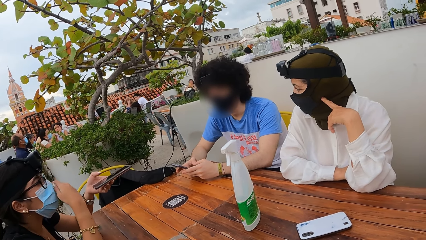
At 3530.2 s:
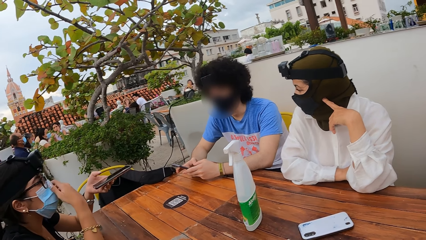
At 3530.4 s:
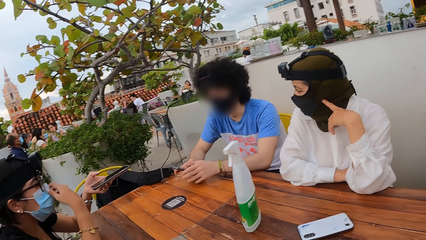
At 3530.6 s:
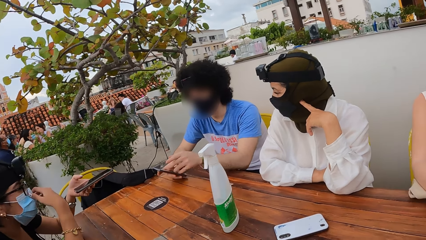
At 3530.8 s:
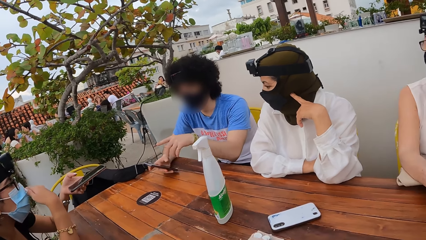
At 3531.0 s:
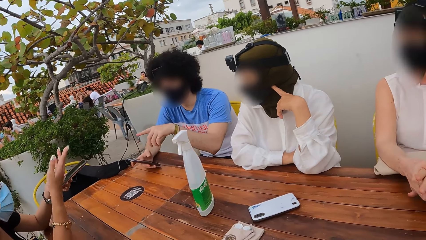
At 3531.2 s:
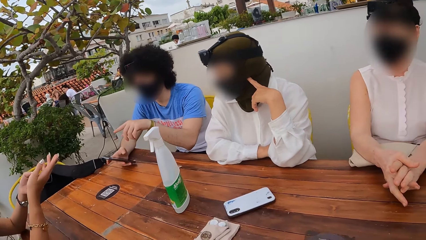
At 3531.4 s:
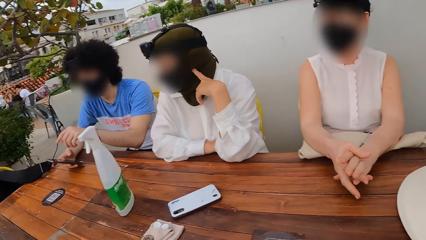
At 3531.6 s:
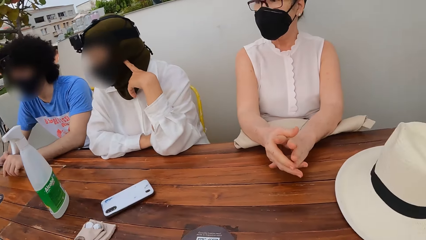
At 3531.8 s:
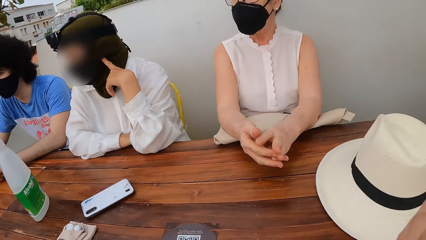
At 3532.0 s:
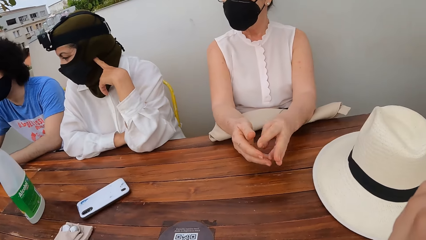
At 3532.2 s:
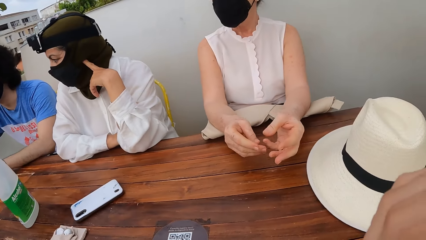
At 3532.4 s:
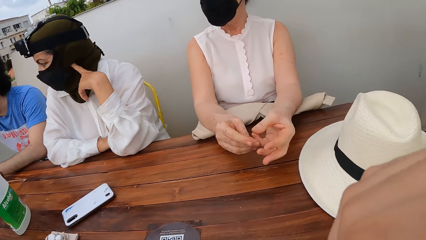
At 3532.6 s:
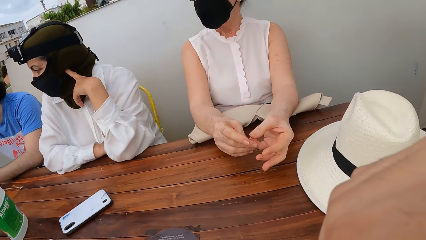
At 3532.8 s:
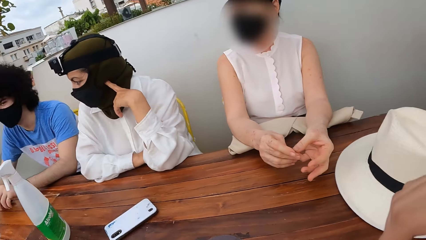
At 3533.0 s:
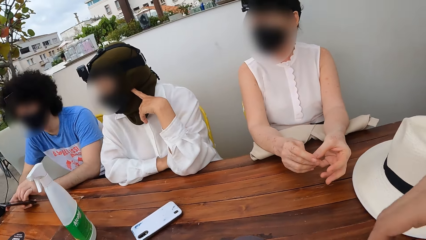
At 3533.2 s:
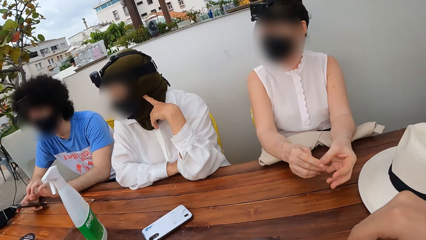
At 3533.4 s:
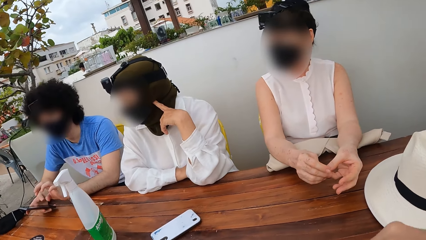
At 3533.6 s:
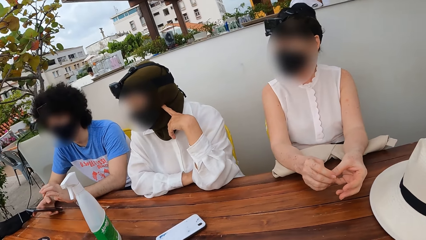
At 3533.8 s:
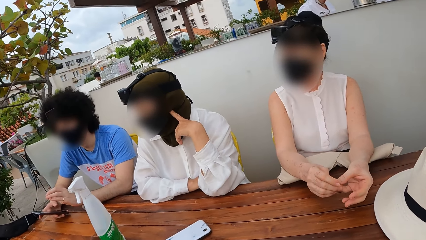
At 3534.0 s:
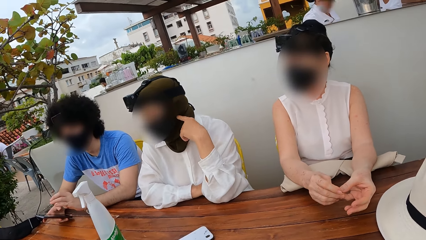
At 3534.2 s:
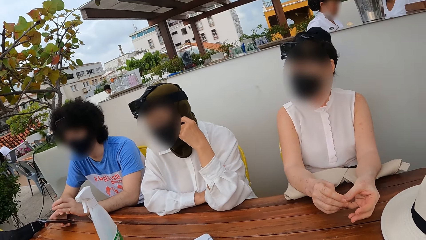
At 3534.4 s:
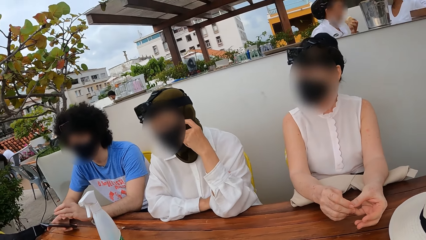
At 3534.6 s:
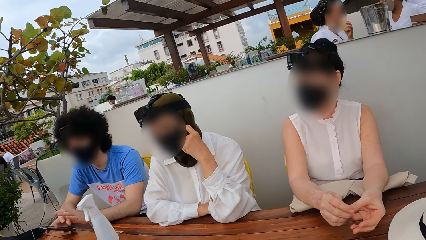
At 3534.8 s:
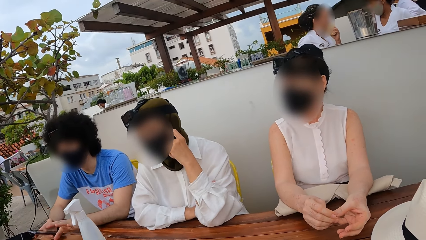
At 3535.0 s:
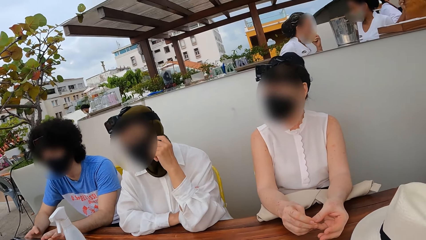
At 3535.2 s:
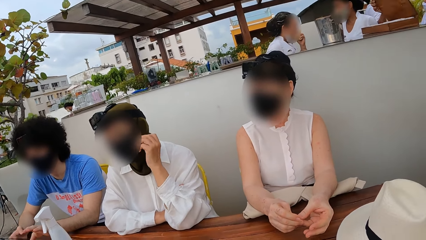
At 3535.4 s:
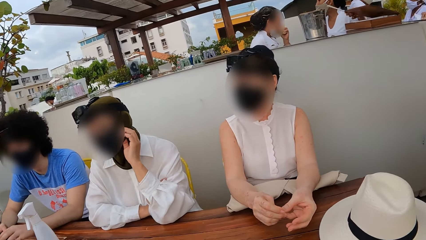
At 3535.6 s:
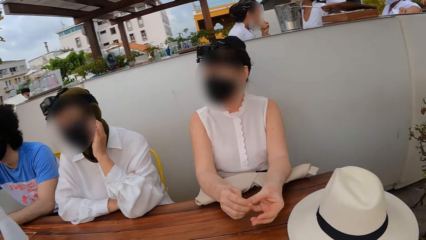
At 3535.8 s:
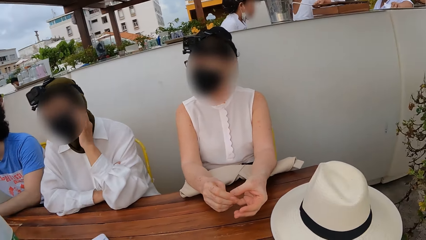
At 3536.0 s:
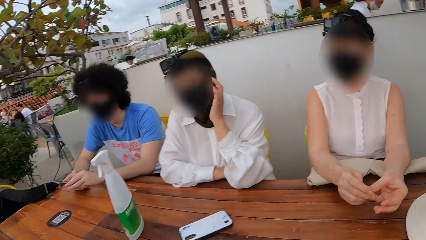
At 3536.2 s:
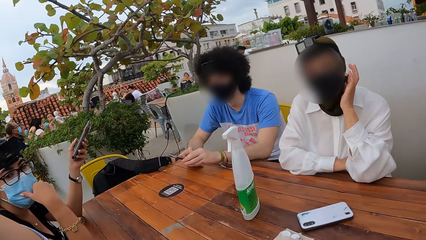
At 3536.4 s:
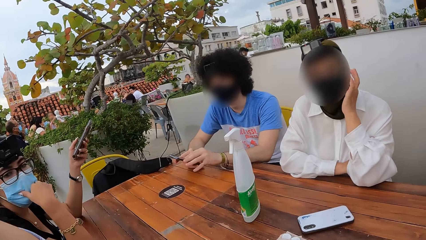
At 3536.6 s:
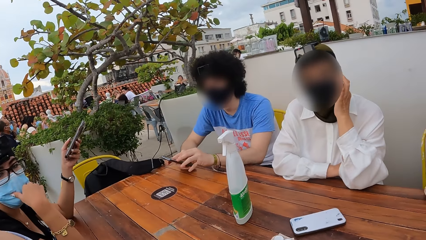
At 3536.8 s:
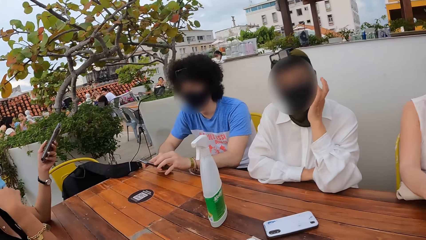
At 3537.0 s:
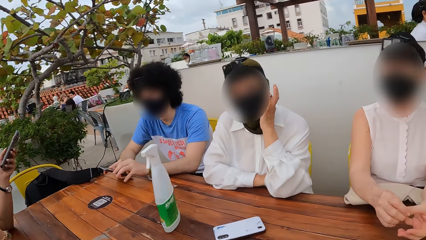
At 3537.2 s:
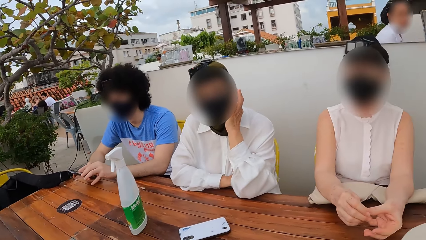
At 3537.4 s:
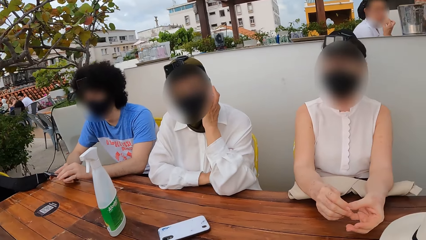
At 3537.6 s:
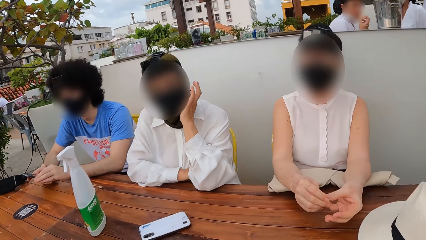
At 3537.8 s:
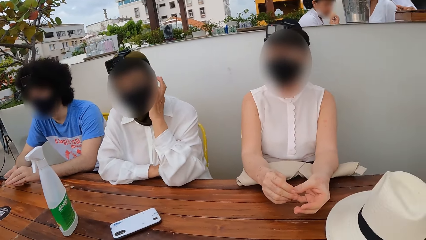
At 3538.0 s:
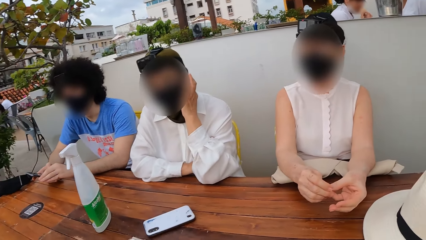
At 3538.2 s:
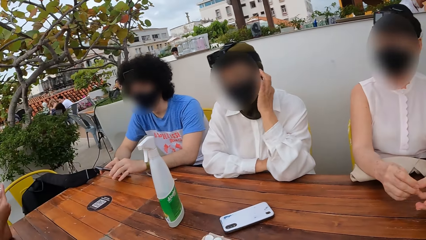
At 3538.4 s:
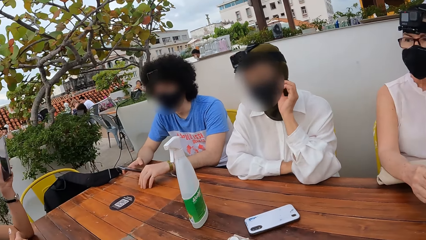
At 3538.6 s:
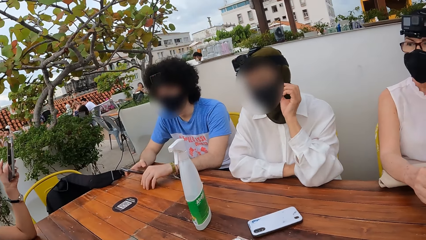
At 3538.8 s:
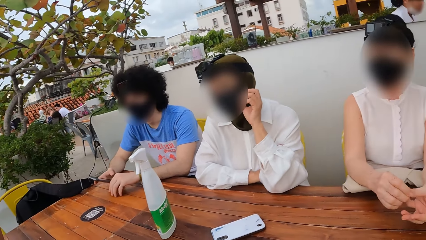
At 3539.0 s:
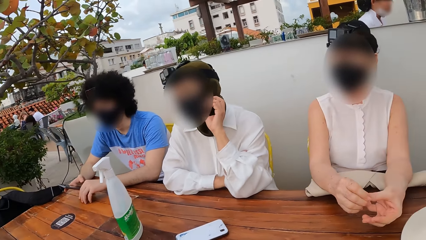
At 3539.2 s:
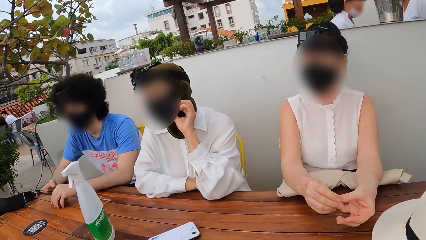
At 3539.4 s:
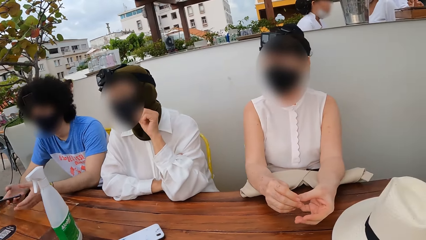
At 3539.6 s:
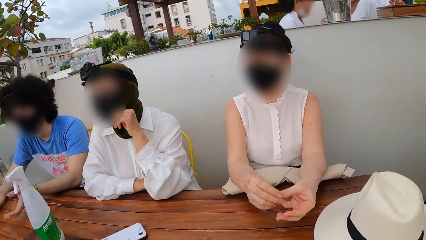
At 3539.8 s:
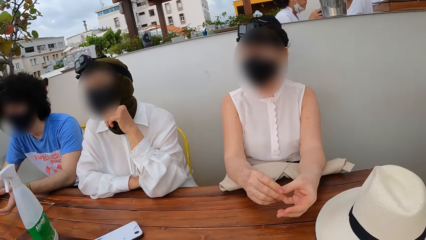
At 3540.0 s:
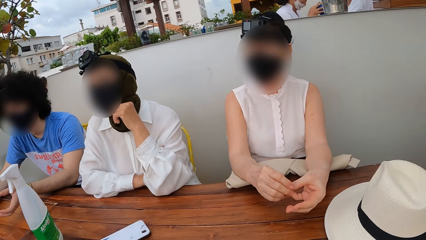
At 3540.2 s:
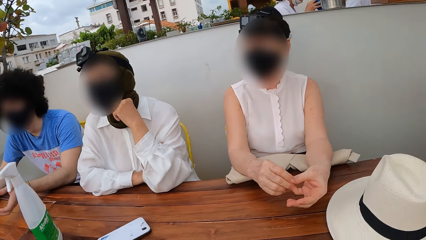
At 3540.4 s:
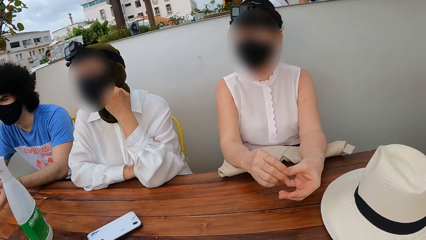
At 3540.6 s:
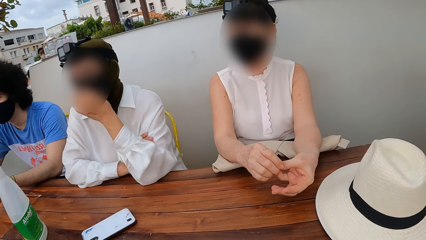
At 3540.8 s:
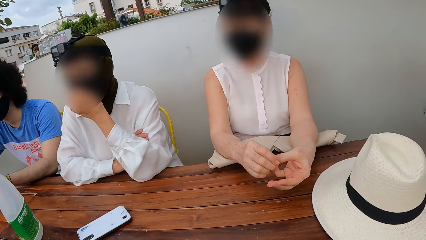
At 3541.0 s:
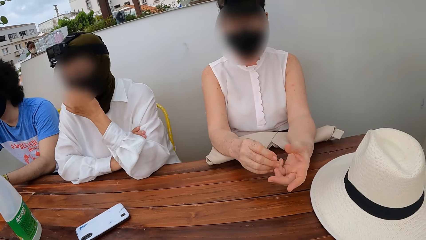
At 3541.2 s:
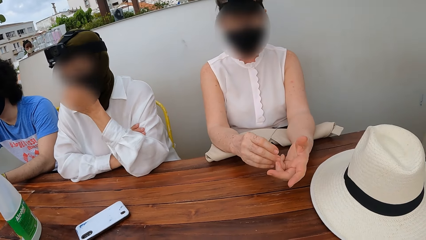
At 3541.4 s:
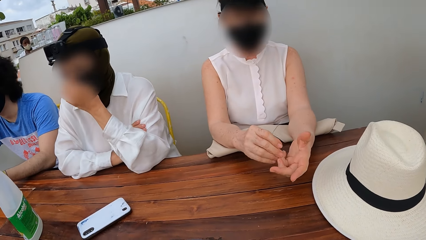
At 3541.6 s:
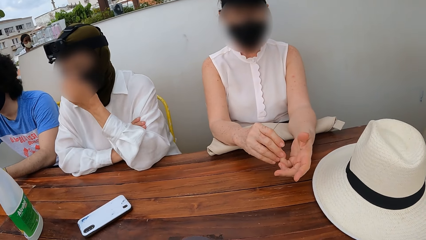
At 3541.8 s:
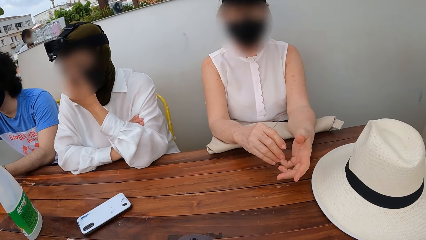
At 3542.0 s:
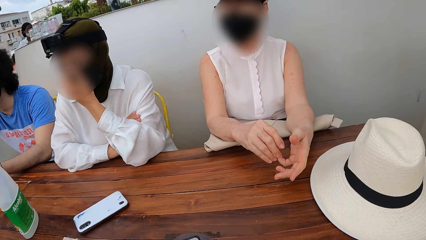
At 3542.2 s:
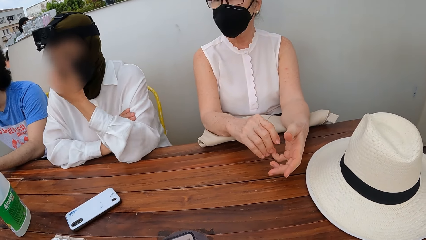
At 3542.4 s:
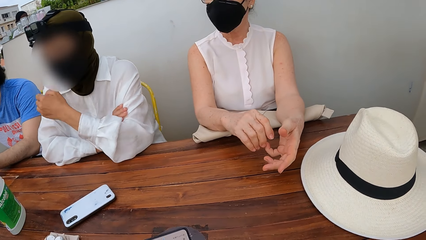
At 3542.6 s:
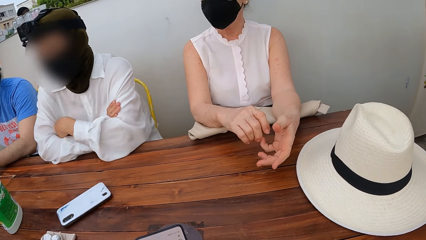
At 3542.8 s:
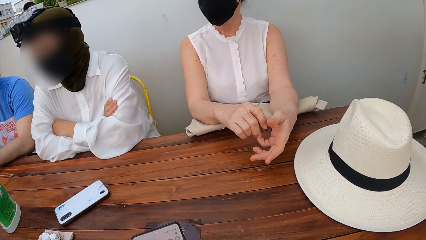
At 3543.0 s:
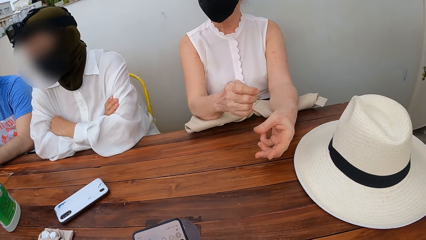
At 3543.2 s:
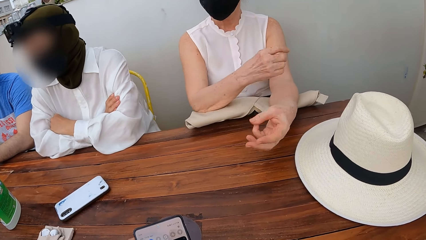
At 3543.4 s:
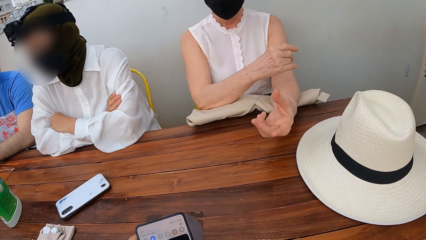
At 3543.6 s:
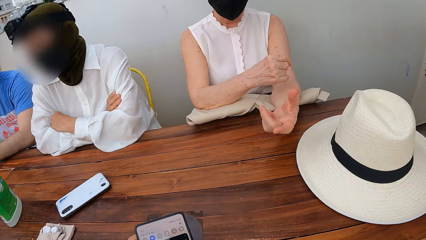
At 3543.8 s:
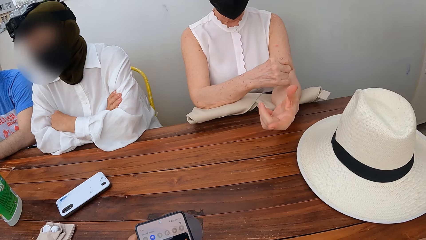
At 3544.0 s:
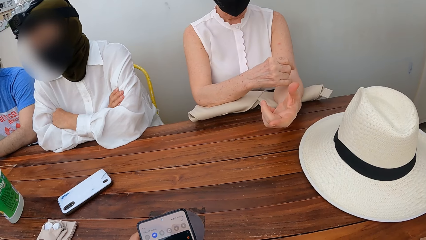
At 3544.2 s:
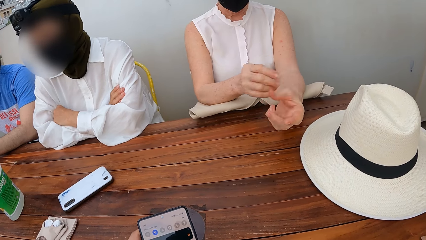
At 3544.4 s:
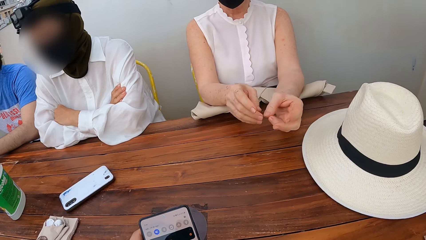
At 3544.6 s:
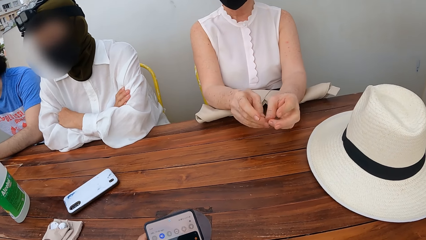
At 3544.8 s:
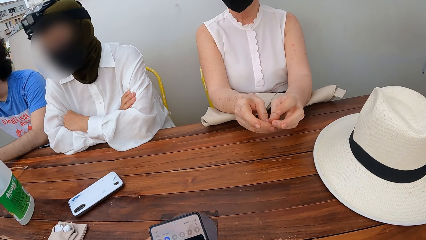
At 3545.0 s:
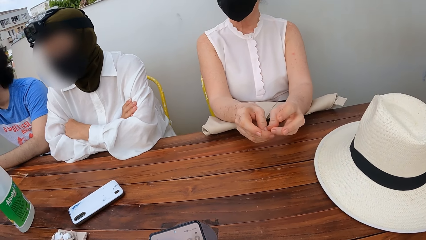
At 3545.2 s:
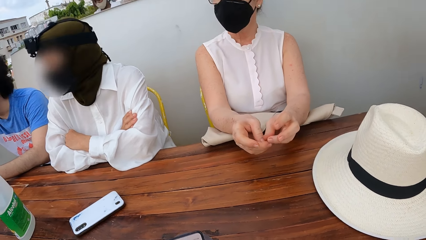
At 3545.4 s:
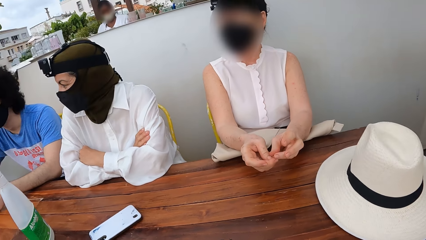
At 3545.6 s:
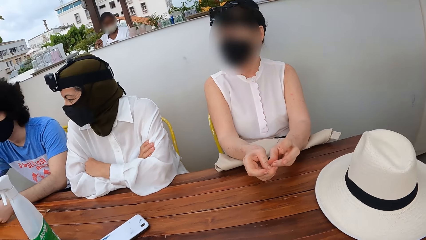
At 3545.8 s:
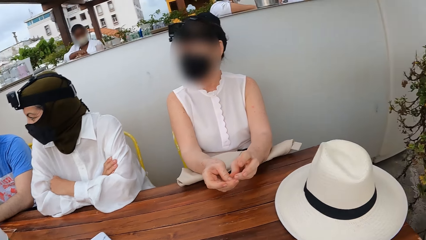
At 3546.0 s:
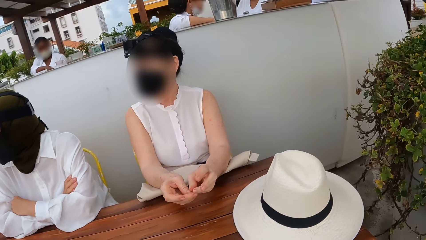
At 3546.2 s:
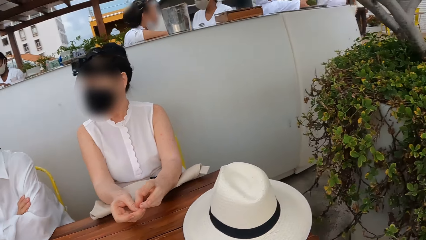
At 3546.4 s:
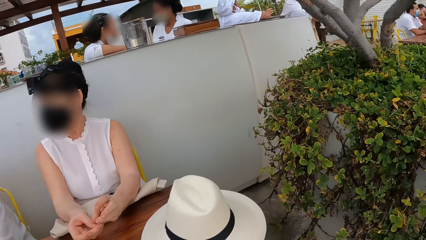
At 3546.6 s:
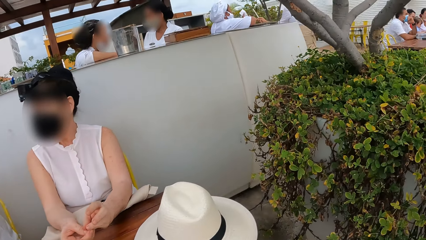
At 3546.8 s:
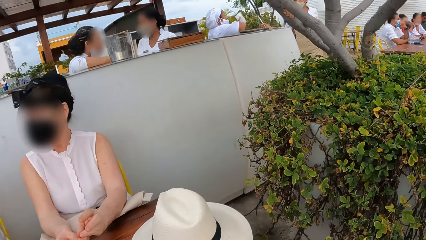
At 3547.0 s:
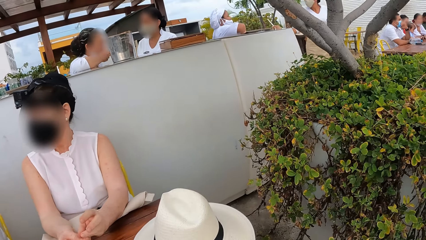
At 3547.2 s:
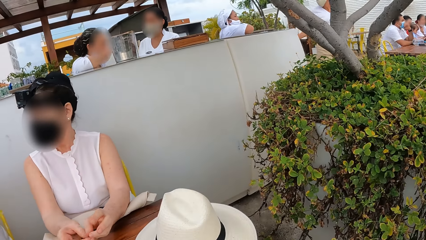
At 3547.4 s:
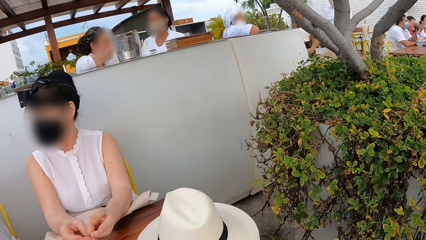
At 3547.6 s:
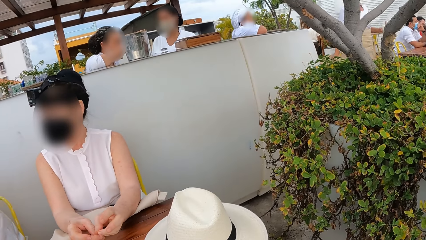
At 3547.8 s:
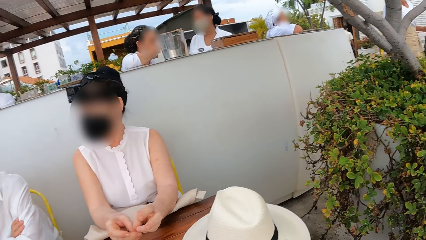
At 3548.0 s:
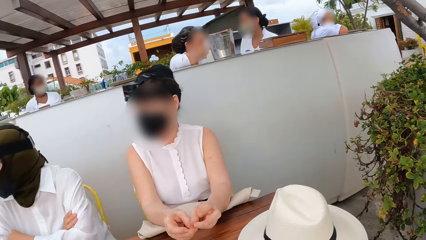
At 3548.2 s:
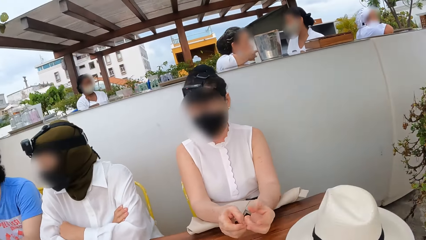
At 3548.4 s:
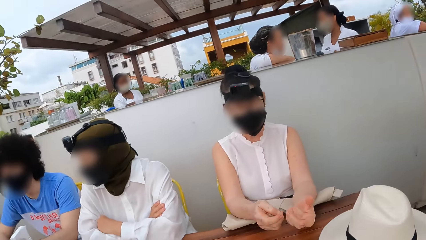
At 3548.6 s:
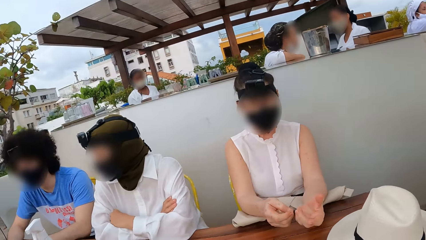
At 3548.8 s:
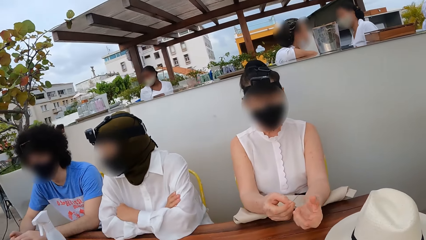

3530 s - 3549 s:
A man interacts with a woman. A person talks with another person. The camera wearer interacts with the woman. They look around. They interact with another woman. They operate a mobile phone. They look around.
